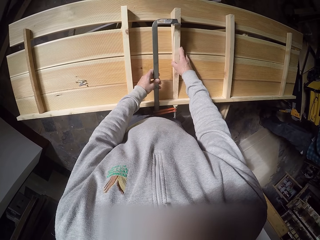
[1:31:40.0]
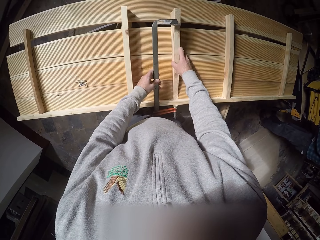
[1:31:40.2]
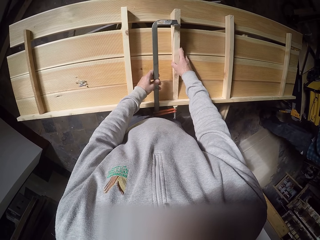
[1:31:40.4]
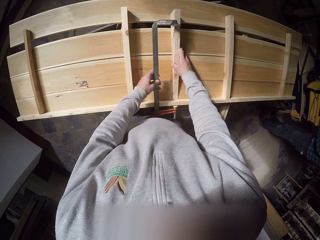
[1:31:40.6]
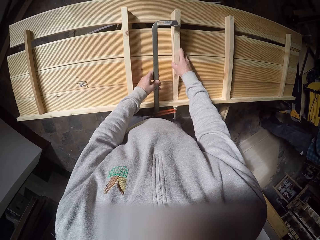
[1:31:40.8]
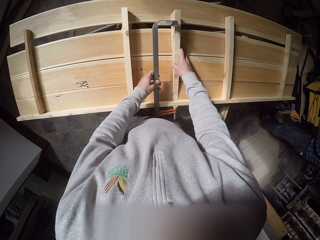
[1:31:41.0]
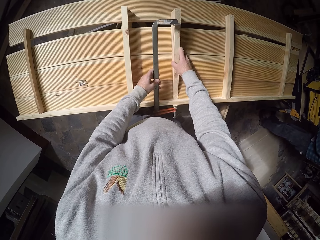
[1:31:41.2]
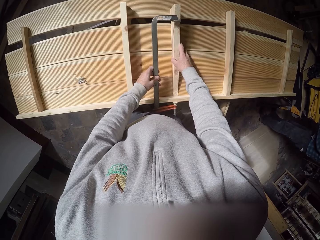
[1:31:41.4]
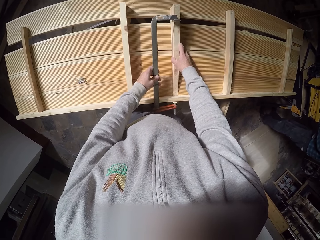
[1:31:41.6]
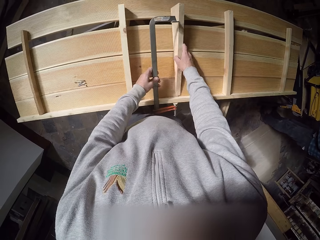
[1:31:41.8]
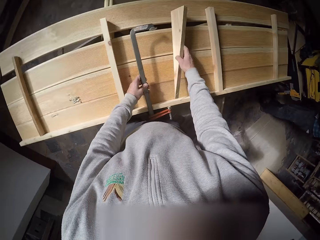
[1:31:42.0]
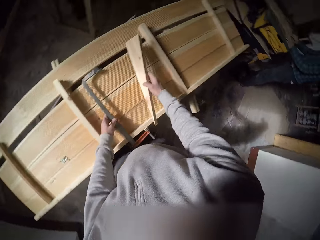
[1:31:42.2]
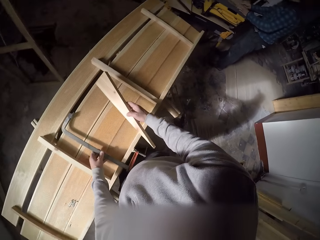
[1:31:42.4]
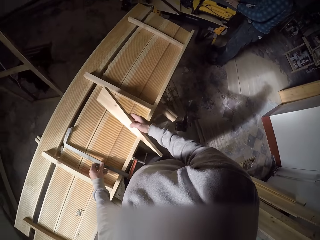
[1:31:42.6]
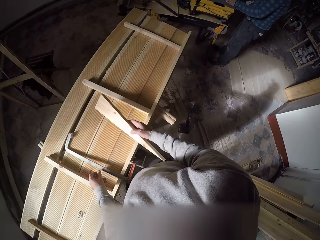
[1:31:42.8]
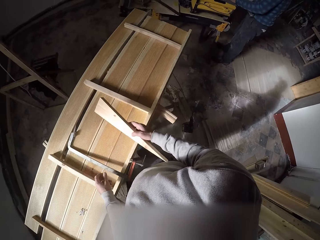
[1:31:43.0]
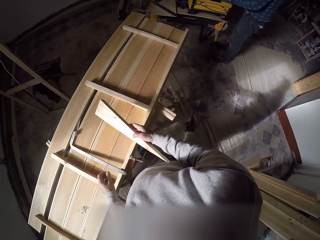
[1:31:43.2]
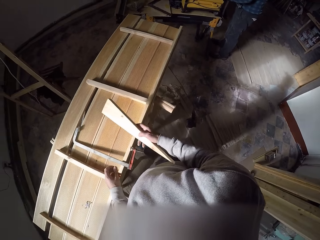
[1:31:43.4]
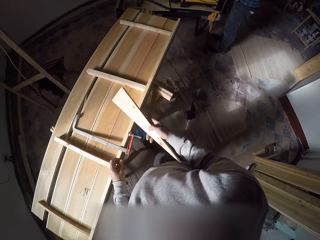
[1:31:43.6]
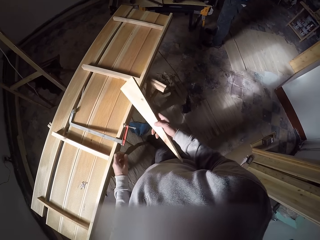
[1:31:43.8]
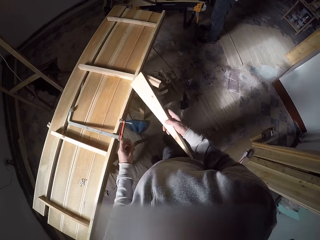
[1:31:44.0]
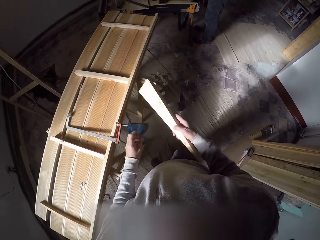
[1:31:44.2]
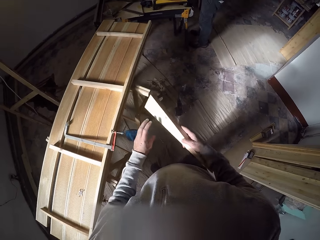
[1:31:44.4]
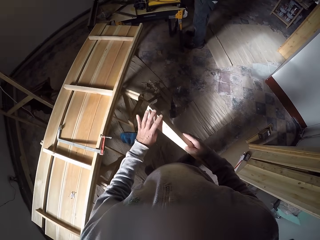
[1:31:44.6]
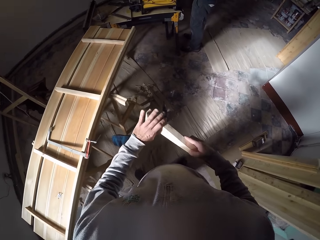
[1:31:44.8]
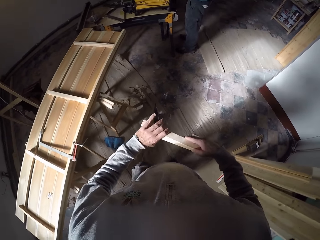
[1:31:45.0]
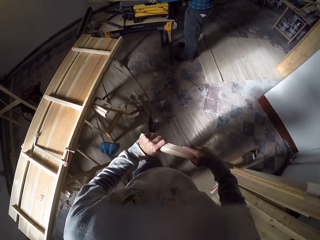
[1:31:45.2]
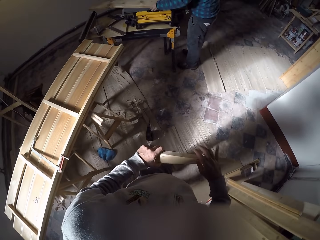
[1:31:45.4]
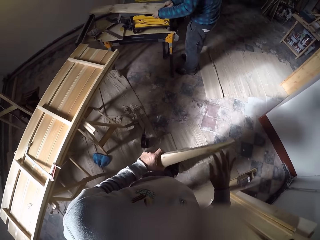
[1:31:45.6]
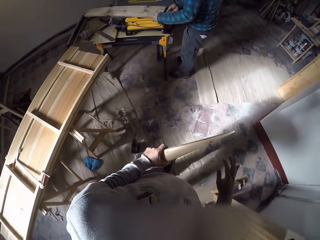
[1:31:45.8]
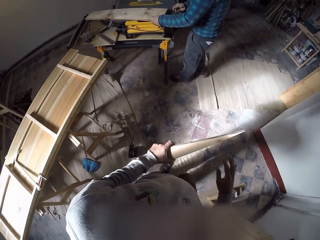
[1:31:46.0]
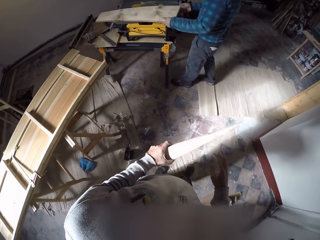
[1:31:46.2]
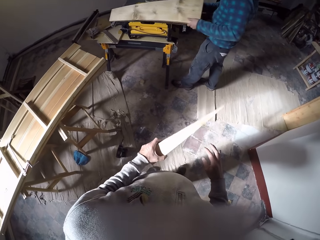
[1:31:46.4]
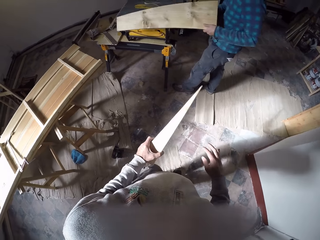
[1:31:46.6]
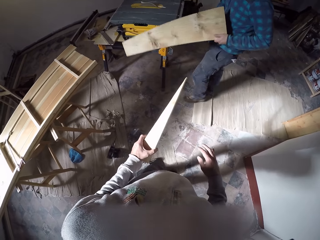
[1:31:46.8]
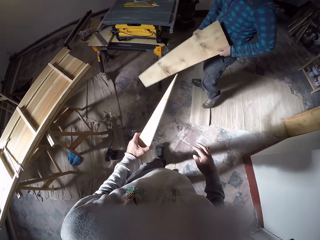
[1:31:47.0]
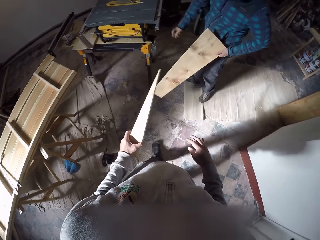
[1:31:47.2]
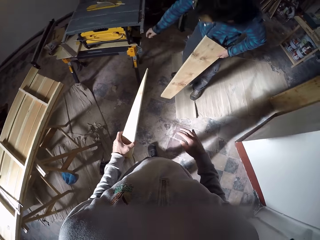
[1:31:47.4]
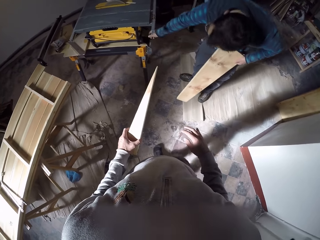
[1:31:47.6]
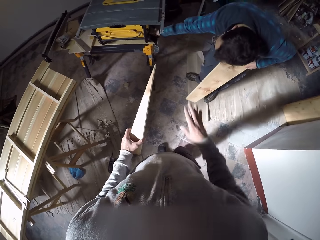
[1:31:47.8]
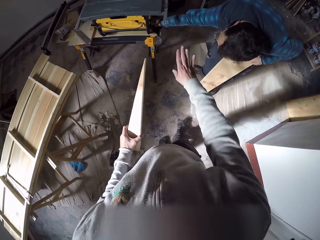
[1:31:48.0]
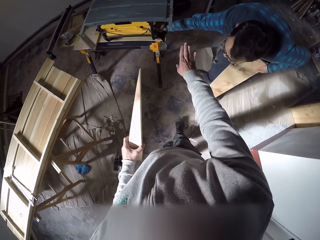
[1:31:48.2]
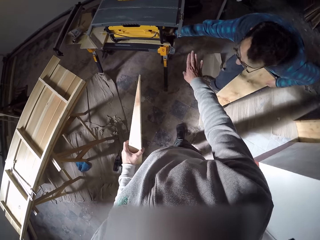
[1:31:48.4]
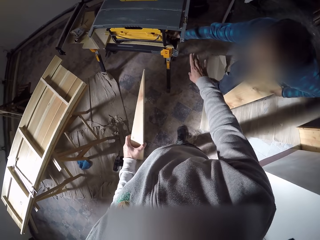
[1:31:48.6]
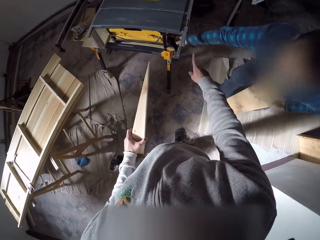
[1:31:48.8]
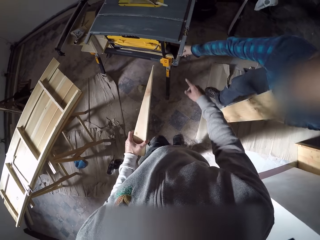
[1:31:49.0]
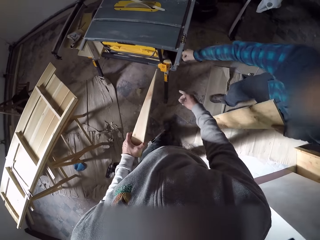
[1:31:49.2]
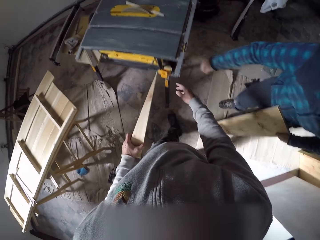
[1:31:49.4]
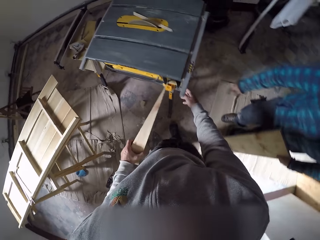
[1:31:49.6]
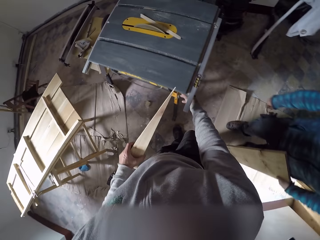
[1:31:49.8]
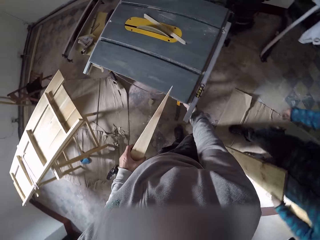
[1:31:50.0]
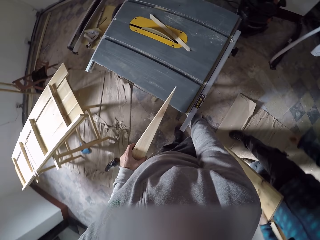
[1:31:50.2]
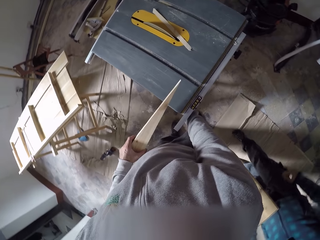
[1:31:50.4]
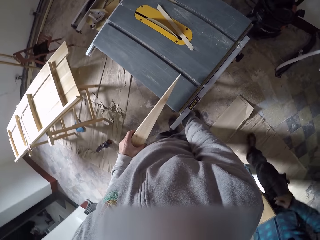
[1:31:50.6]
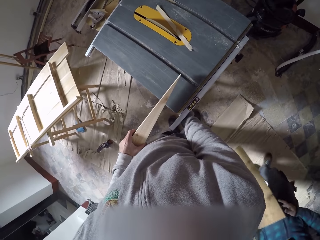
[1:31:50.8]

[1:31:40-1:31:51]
The camera wearer picks up the large piece of wood from the set of lumbers with his right hand. He places the bar clamp on the set of lumber with his left hand. He transfers the large piece of wood from his left hand to his right hand. He moves around. A man picks up a plank from a machine with his left hand. The camera wearer signals to the man.

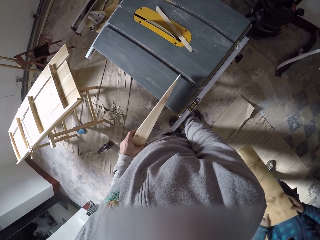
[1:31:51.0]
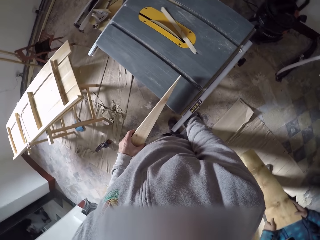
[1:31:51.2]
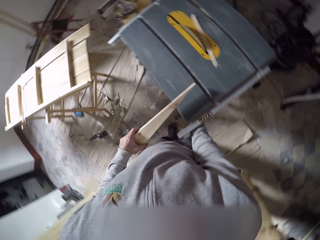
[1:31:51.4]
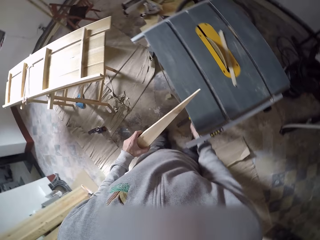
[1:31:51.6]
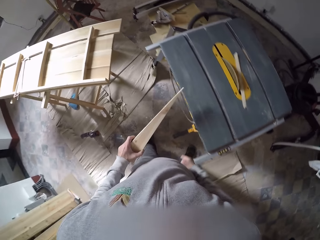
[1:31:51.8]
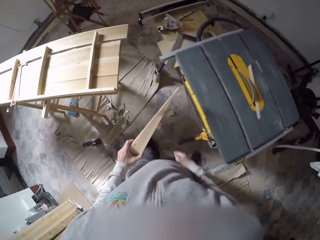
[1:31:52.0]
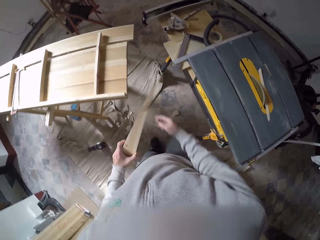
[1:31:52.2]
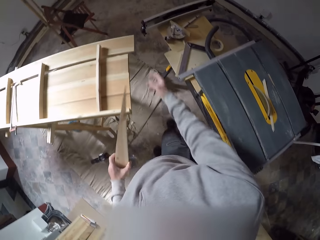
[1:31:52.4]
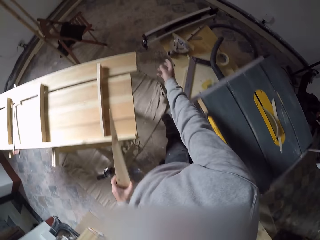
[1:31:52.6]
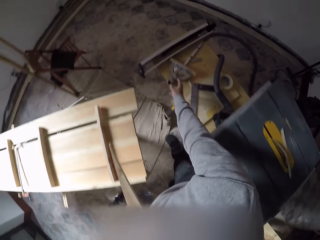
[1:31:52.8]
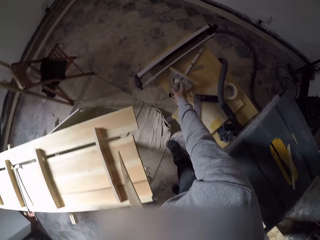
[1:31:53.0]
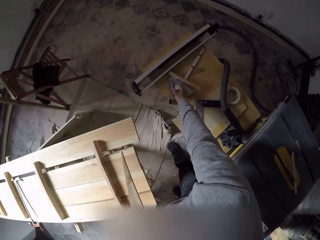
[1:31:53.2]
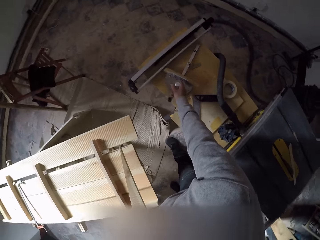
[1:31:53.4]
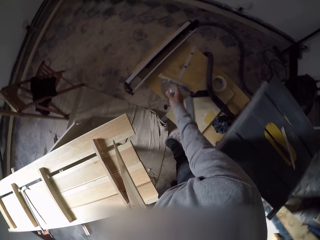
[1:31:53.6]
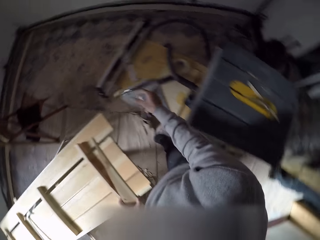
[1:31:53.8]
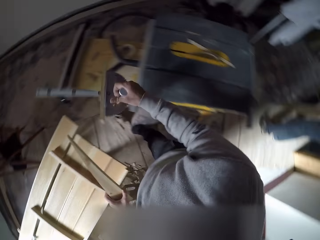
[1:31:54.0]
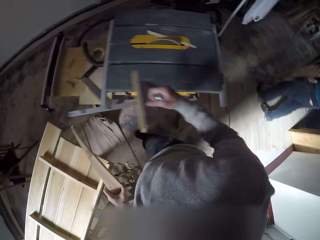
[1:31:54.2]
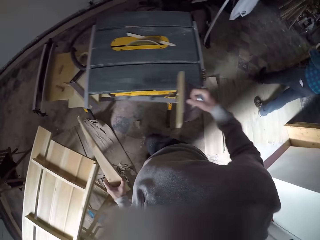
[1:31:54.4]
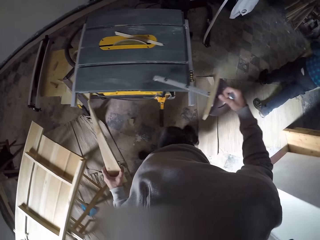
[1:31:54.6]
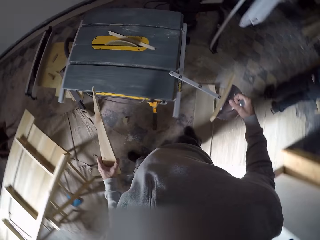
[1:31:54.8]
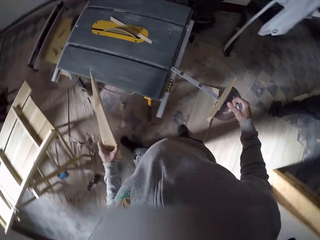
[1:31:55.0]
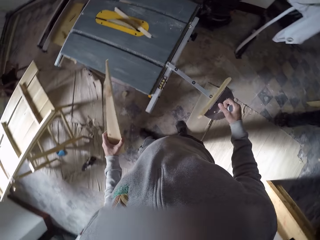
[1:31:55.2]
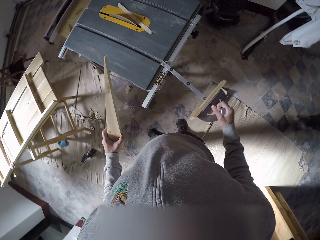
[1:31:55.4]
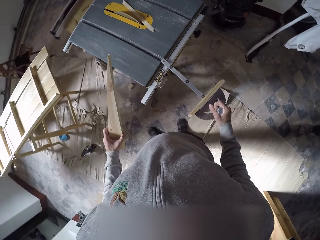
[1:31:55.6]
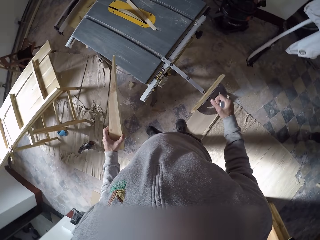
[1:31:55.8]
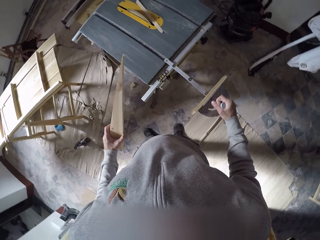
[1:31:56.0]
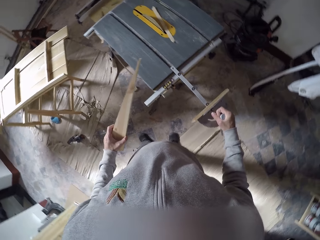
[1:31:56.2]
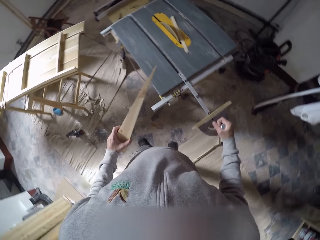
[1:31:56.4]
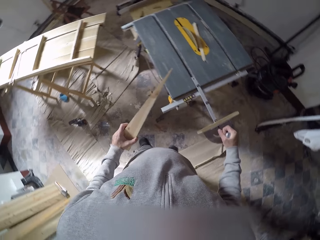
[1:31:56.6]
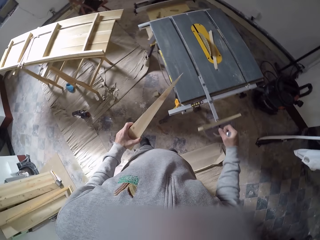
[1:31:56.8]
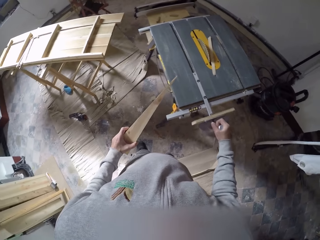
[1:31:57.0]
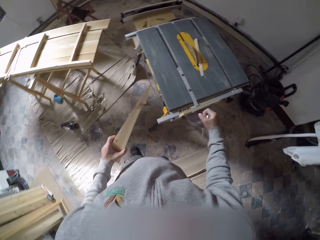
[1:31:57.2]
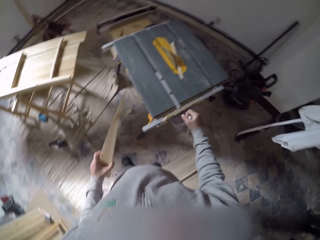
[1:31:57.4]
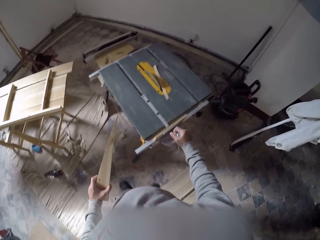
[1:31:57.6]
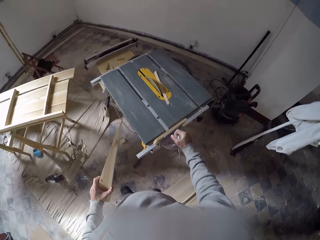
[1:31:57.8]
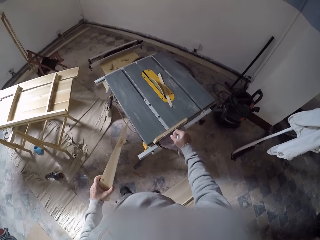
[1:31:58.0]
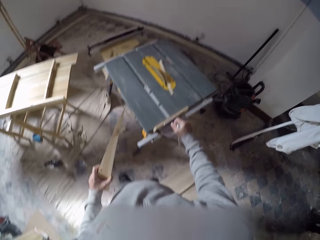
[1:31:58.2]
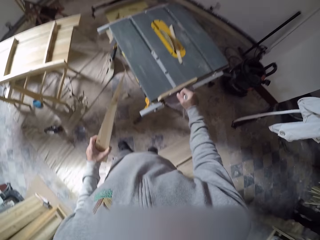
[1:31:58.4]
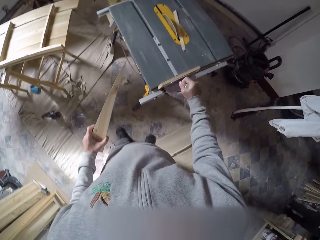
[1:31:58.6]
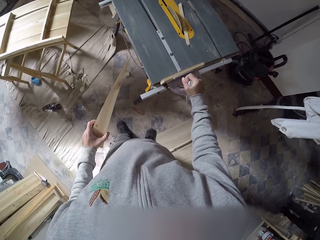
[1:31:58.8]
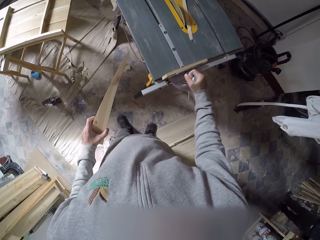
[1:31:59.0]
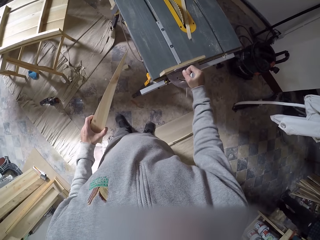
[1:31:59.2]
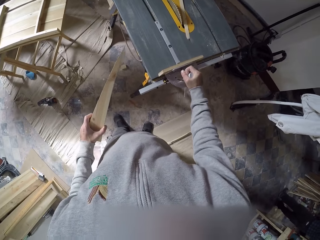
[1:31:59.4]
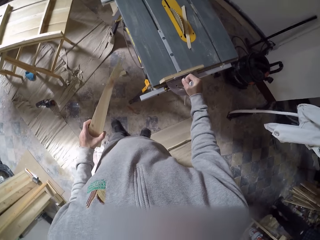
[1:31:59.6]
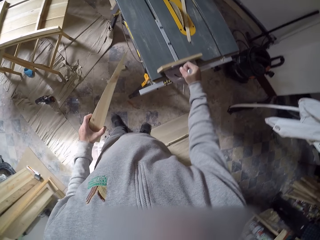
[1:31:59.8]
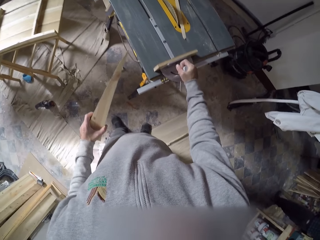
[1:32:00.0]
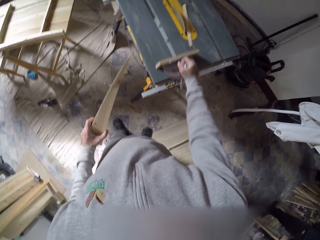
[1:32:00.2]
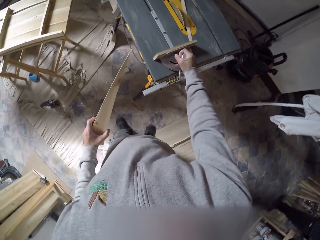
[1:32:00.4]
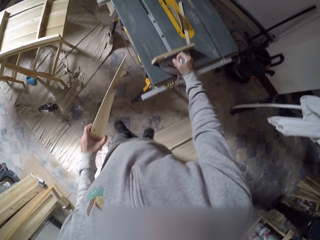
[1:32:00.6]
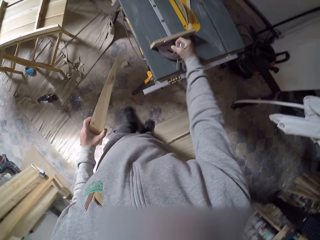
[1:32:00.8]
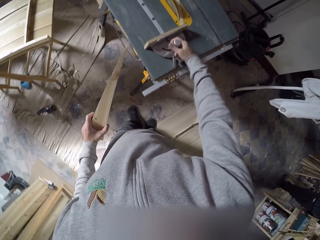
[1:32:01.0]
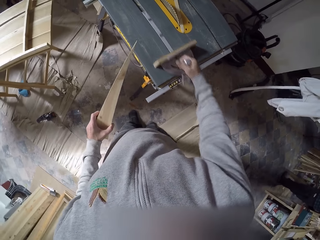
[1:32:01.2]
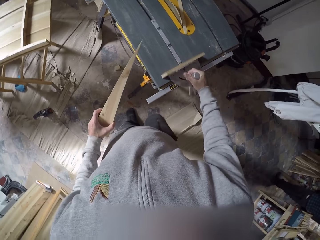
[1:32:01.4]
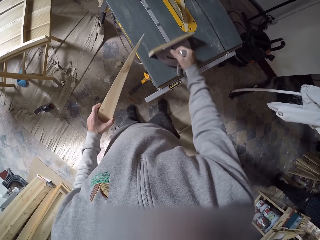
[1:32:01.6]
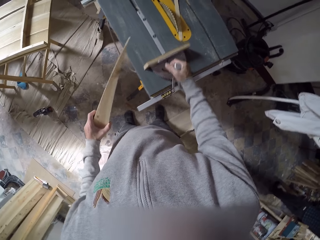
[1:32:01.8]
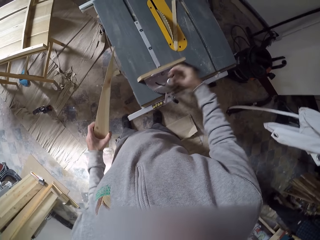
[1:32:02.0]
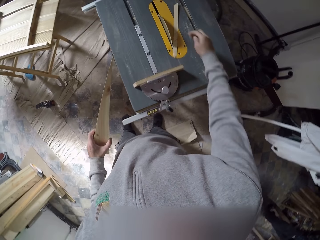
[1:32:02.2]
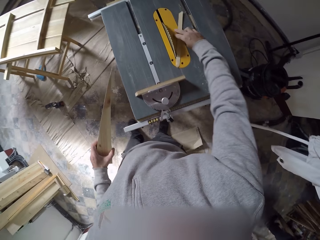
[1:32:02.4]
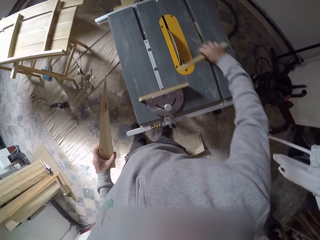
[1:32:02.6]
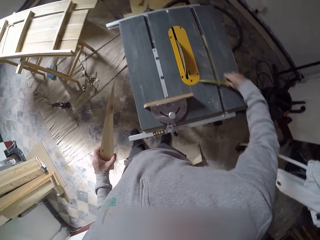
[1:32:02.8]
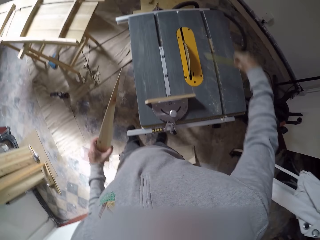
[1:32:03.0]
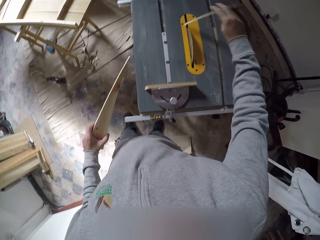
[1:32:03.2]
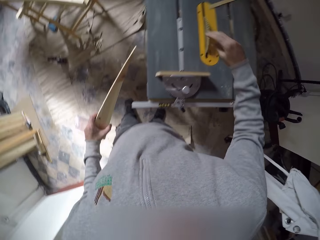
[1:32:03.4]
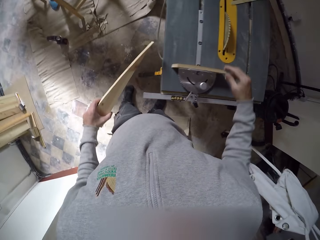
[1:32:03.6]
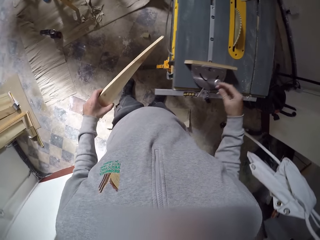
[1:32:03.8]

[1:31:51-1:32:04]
The camera wearer touches the wood cutting machine. He picks the saw gauge from a workbench with his right hand. He fixes the saw gauge in the wood cutting machine with his right hand. He moves a small piece of wood from the machine on the workbench with his right hand. He picks the piece of wood and puts away the wood piece.
